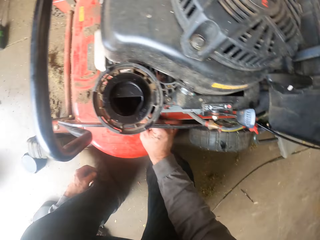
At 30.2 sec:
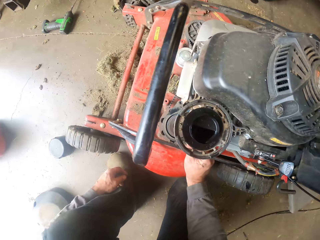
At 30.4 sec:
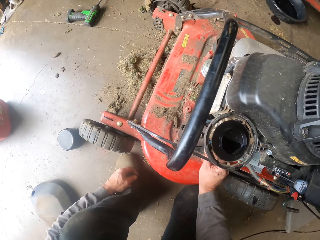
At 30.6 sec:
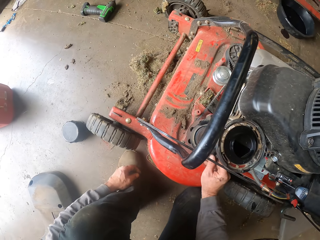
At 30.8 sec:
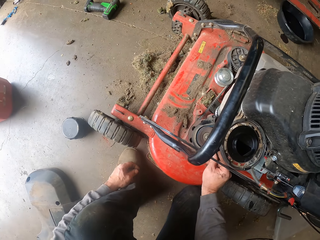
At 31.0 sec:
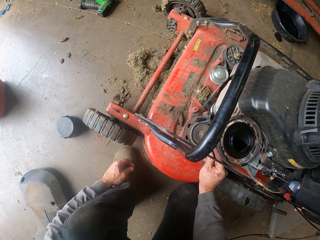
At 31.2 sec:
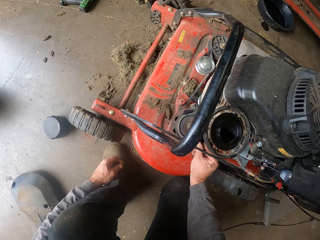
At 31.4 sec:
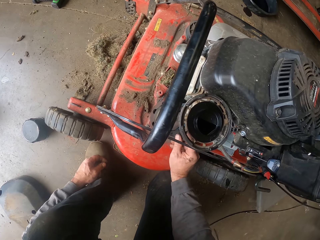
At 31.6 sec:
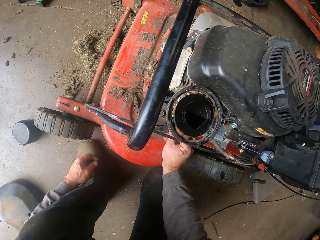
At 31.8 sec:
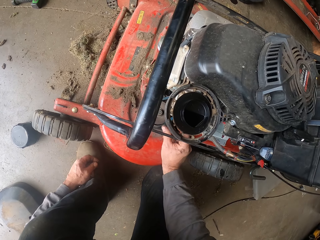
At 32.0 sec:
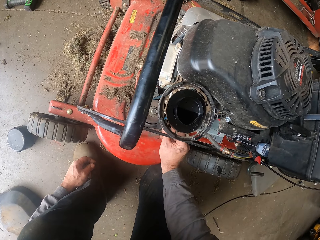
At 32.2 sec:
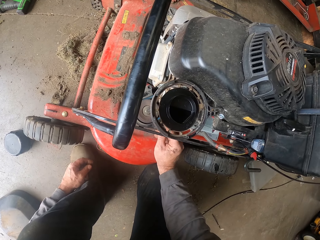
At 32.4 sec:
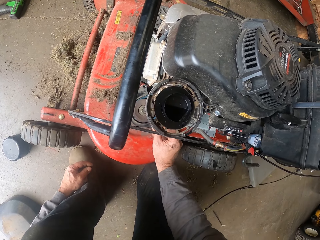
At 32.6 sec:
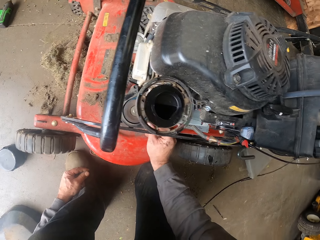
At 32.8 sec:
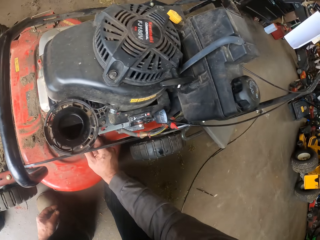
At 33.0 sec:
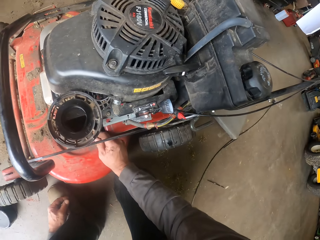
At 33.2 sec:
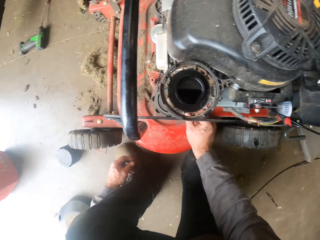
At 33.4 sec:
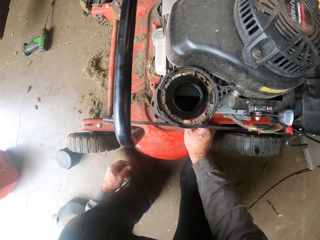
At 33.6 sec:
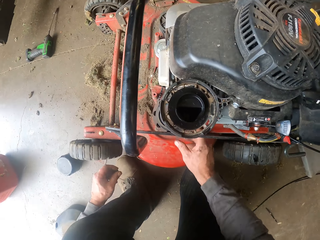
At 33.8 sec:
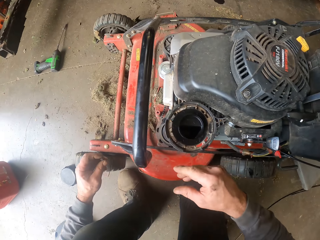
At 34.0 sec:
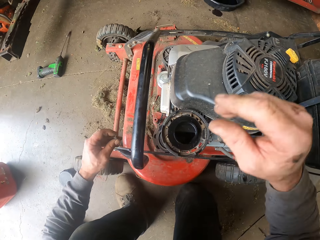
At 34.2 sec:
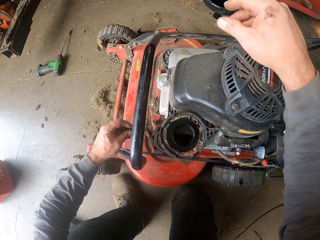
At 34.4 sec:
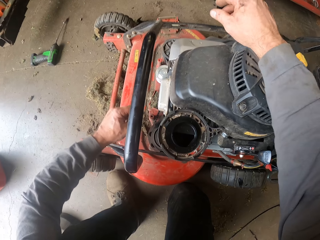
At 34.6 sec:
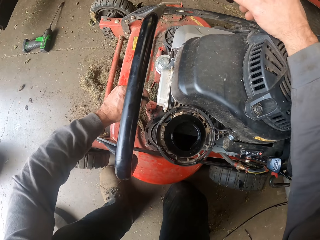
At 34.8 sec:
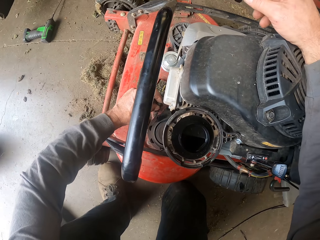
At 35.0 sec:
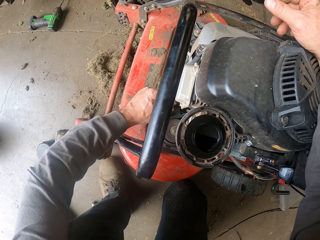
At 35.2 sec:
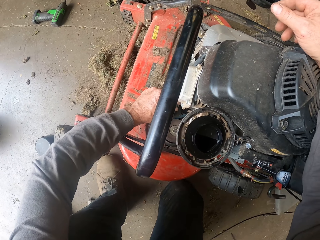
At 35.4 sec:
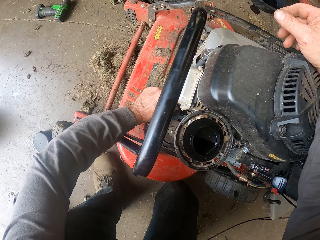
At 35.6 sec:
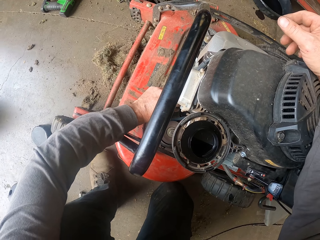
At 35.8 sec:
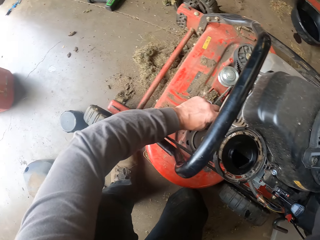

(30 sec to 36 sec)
The camera wearer tightens the nut on the lawn mower. He screws the second bolt to the lawn mower with his left hand.

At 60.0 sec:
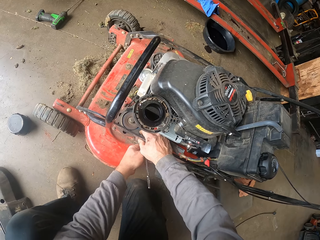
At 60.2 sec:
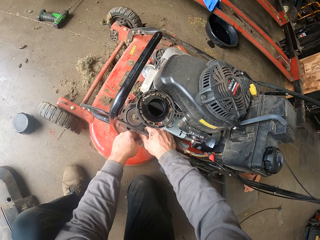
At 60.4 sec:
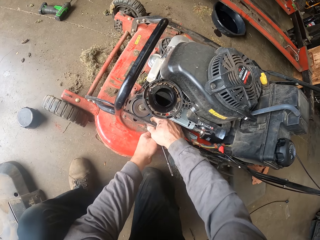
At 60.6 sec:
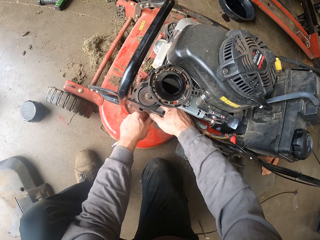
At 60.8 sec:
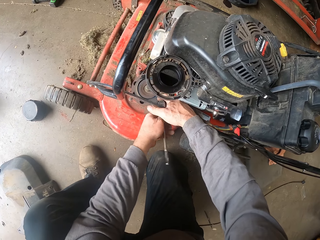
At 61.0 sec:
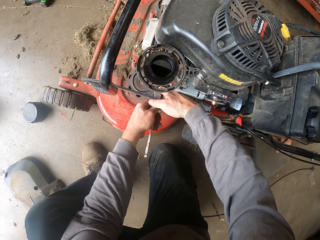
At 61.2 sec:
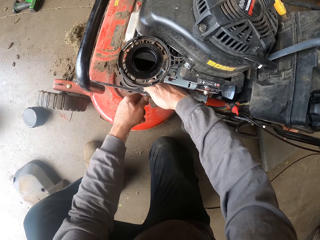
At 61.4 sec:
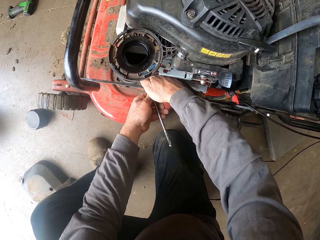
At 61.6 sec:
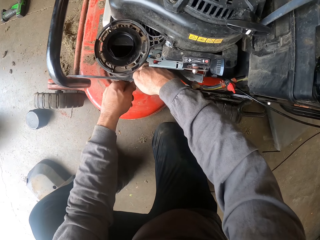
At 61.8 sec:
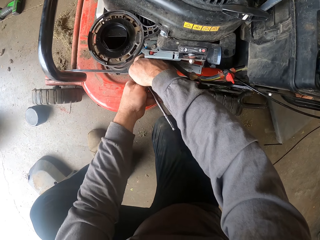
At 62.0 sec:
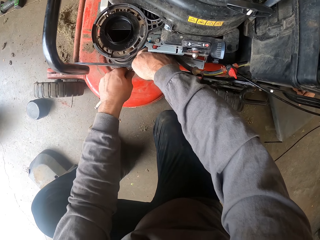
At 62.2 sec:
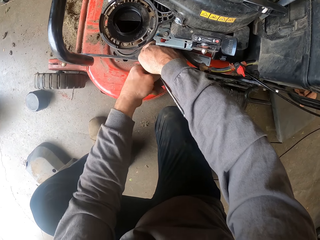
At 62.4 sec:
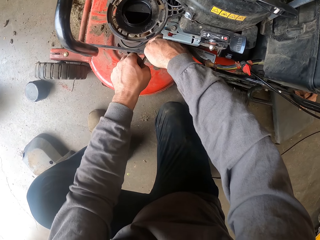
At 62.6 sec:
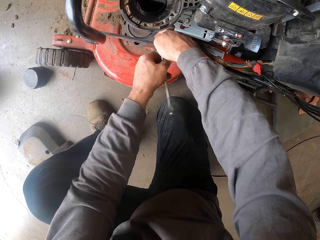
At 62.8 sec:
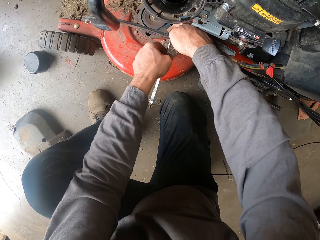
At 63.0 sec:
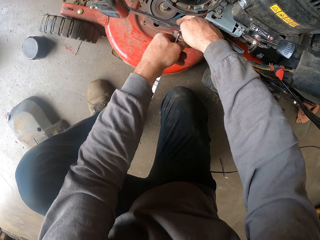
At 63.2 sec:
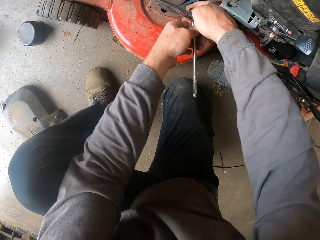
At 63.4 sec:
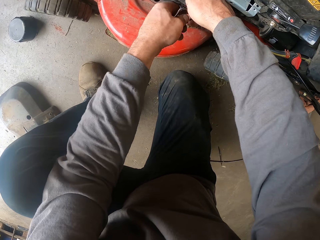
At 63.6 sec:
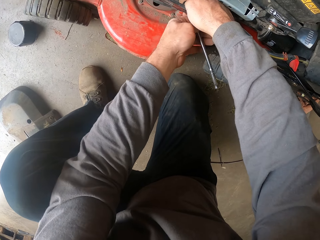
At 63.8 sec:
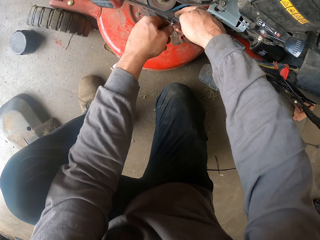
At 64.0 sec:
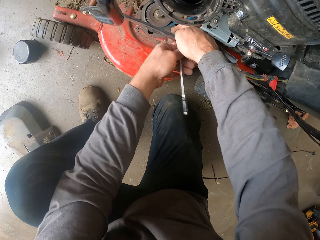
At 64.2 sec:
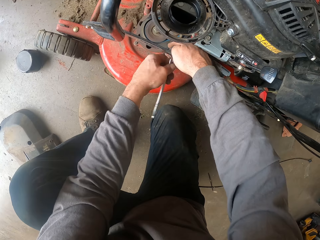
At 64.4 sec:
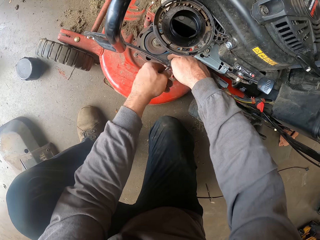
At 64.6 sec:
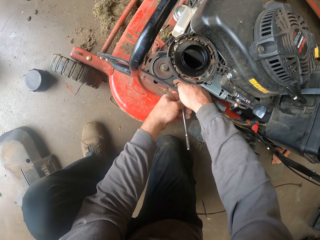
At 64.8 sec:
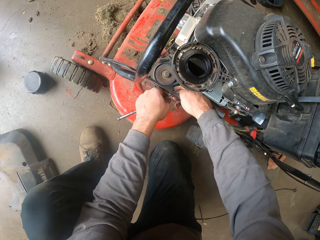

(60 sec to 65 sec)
The camera wearer tightens the nut on the lawn mower.

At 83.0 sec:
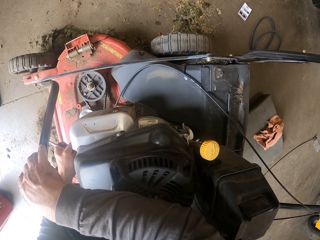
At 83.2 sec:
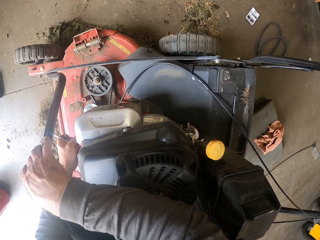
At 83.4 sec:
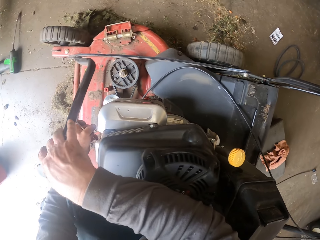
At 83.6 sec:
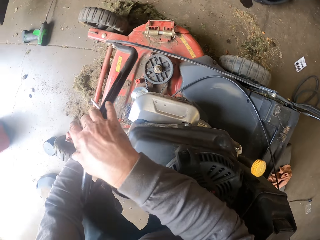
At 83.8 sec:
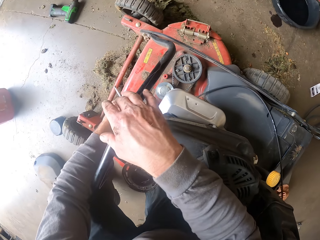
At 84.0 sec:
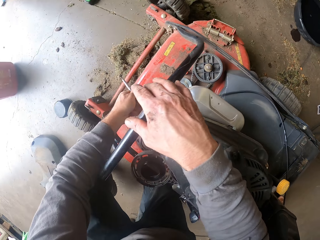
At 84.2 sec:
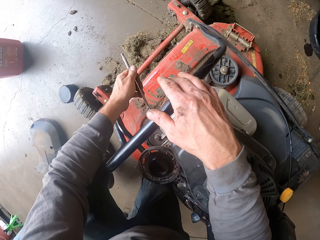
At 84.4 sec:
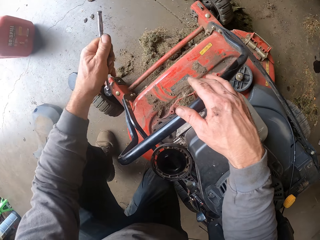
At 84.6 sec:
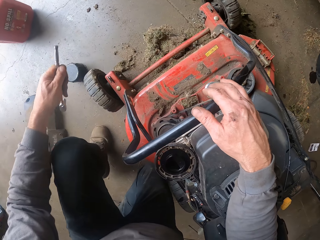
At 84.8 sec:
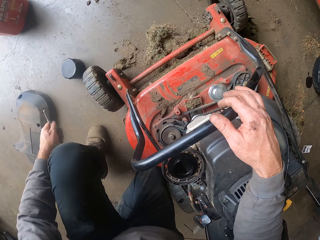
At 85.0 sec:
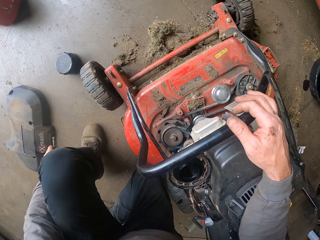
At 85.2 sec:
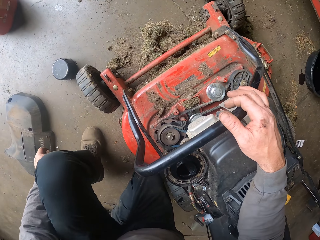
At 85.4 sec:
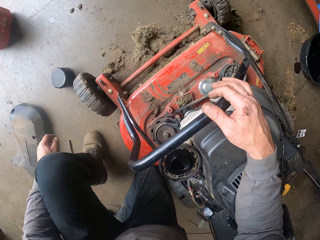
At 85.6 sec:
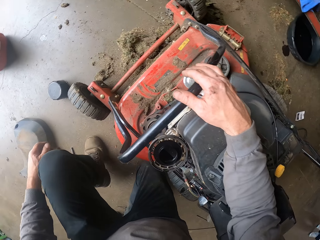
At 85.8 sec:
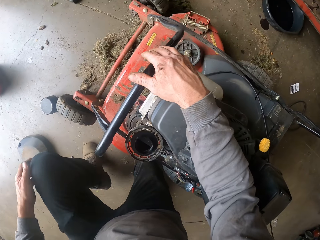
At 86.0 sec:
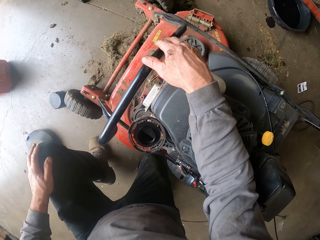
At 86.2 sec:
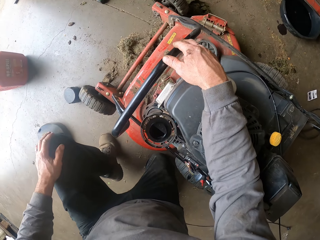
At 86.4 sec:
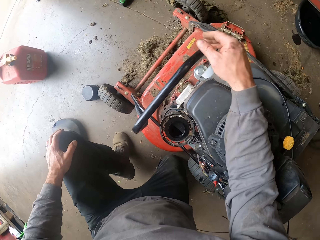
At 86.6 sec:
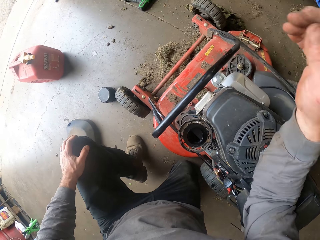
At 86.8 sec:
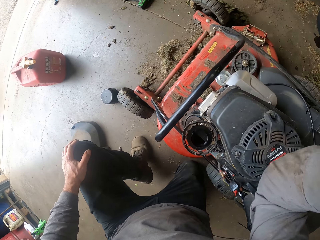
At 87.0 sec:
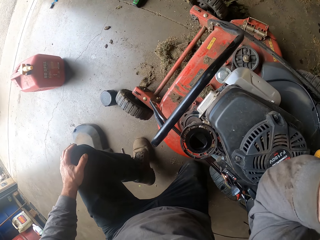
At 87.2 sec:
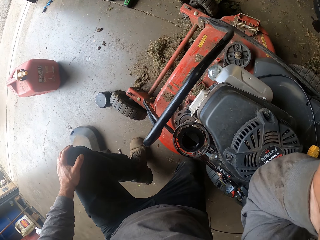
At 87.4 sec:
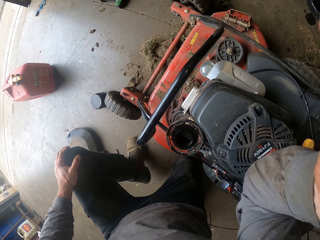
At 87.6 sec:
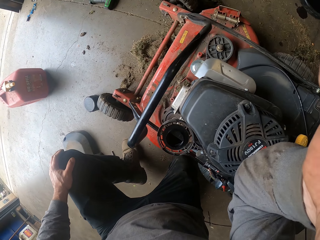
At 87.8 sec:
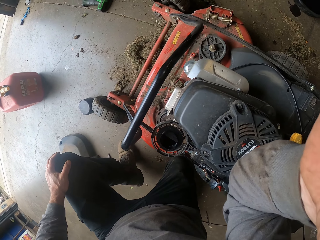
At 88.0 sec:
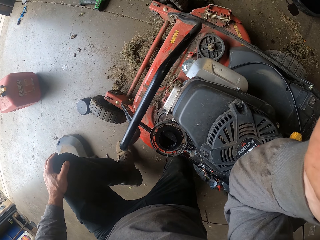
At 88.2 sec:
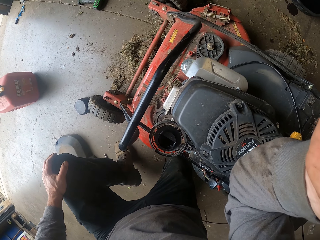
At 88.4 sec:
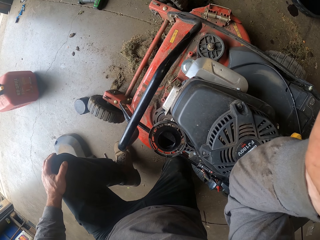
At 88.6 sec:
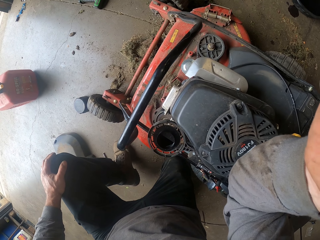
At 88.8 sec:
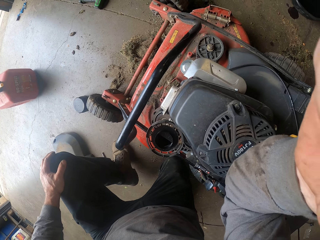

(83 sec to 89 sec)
The camera wearer places the socket spanner on the floor with his left hand. He raises up his right hand.
